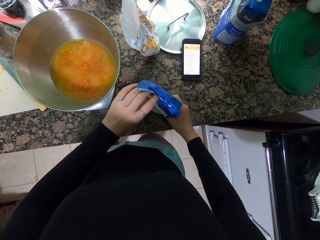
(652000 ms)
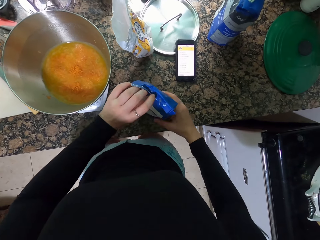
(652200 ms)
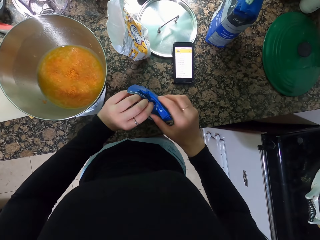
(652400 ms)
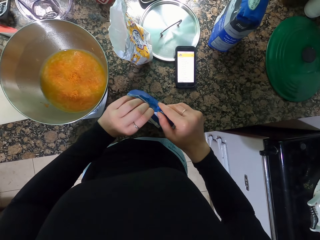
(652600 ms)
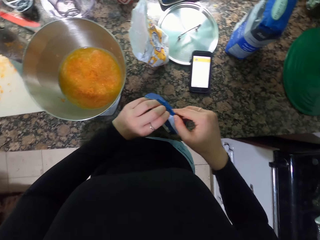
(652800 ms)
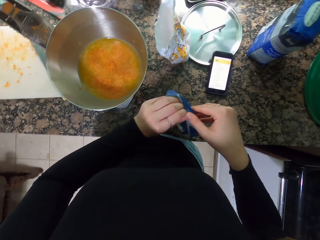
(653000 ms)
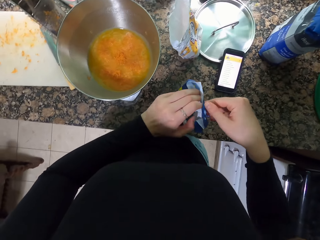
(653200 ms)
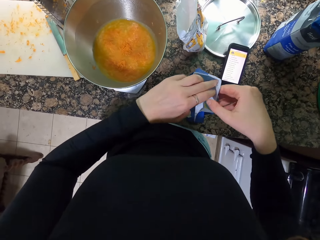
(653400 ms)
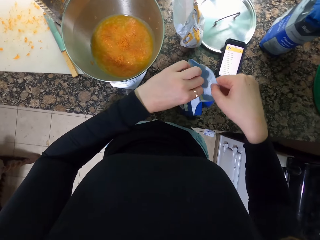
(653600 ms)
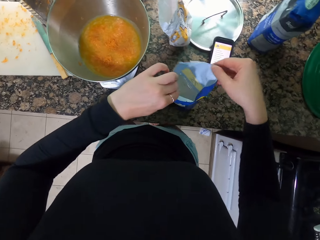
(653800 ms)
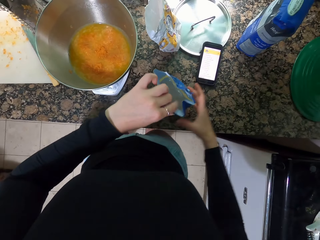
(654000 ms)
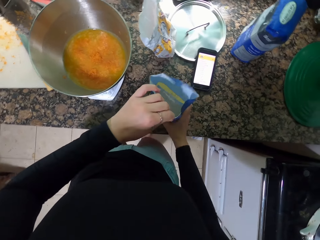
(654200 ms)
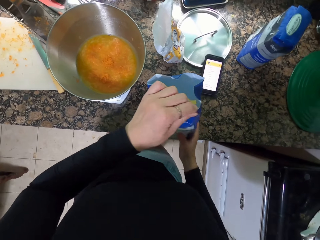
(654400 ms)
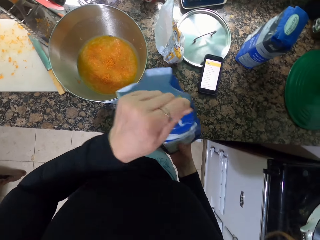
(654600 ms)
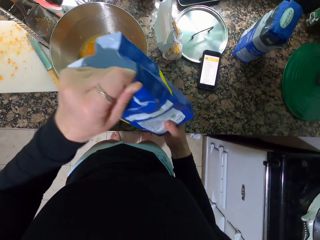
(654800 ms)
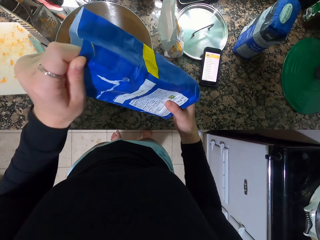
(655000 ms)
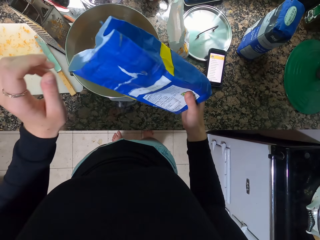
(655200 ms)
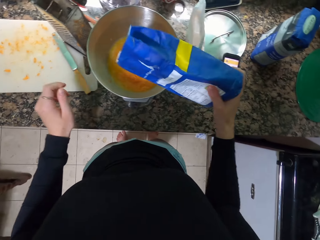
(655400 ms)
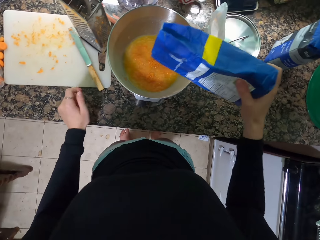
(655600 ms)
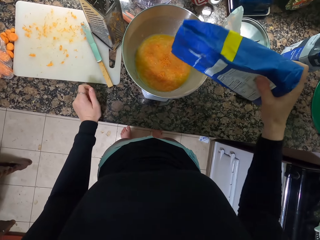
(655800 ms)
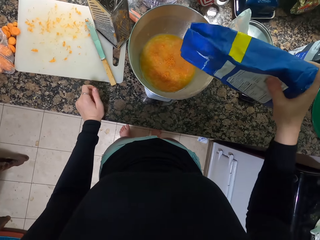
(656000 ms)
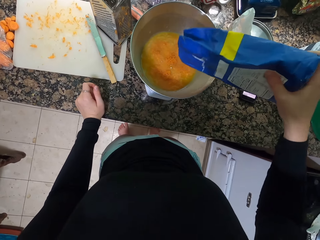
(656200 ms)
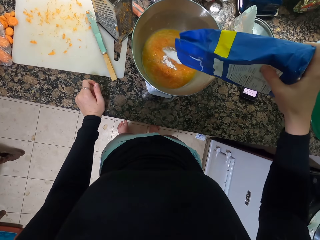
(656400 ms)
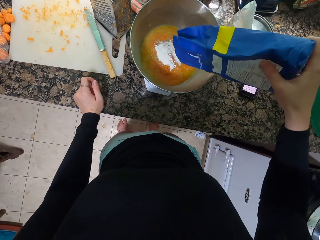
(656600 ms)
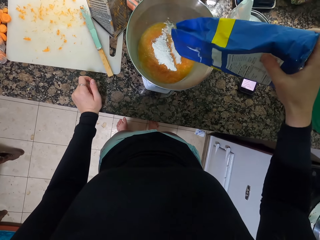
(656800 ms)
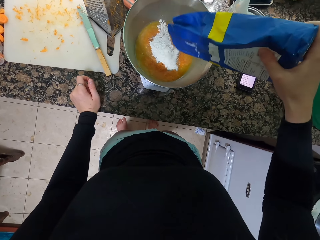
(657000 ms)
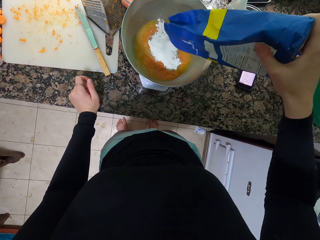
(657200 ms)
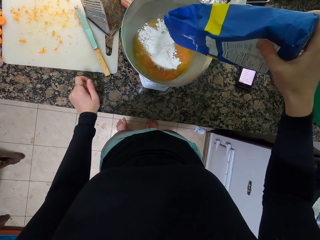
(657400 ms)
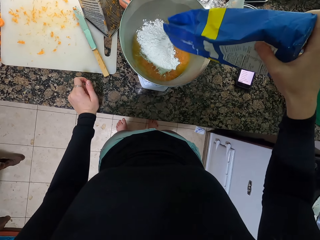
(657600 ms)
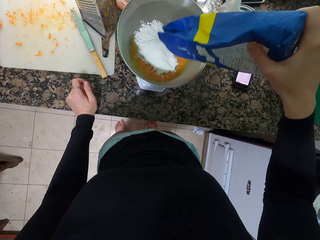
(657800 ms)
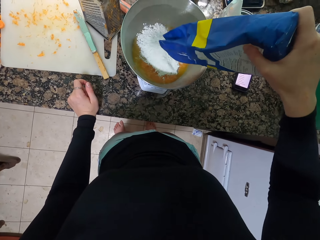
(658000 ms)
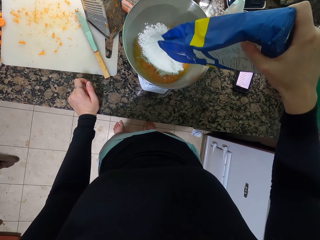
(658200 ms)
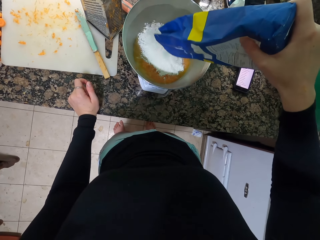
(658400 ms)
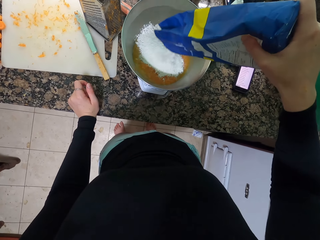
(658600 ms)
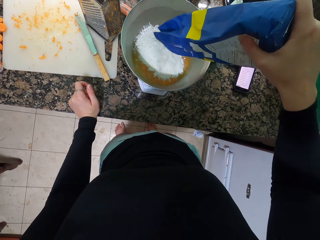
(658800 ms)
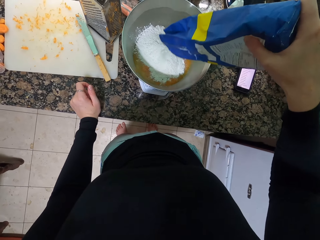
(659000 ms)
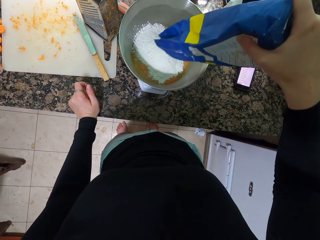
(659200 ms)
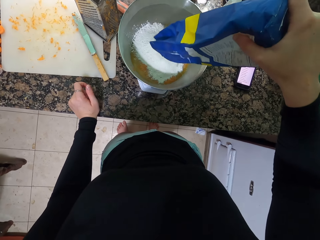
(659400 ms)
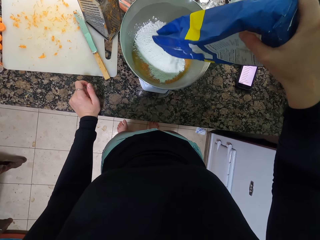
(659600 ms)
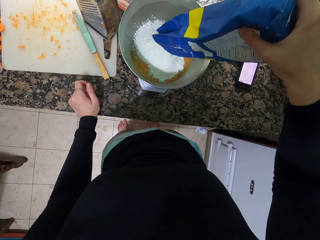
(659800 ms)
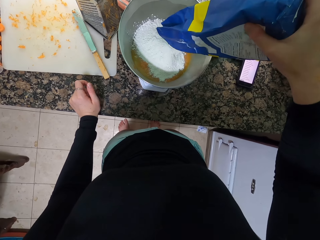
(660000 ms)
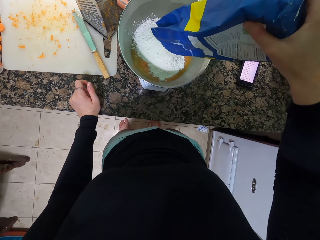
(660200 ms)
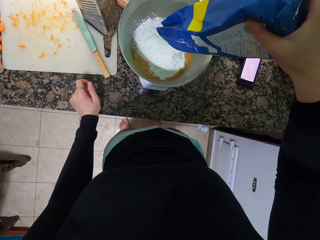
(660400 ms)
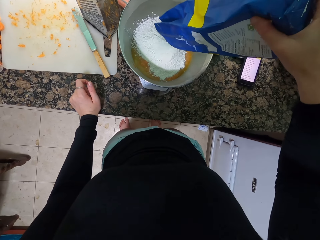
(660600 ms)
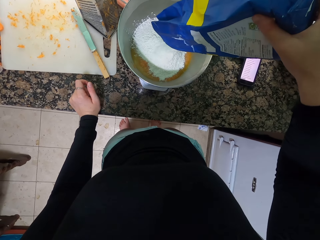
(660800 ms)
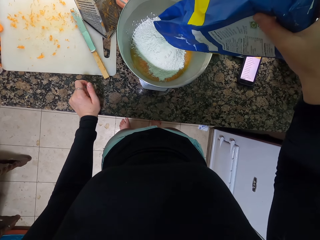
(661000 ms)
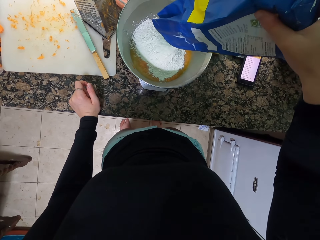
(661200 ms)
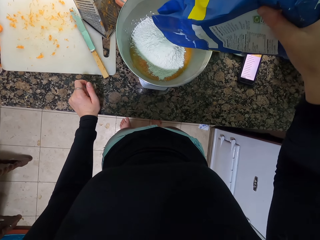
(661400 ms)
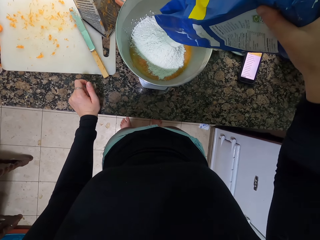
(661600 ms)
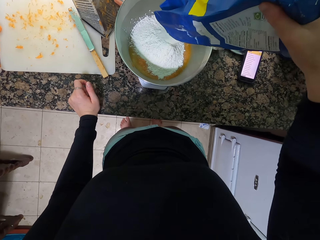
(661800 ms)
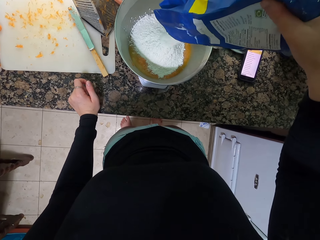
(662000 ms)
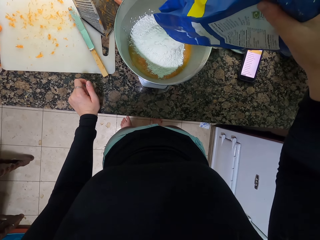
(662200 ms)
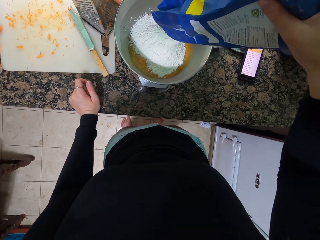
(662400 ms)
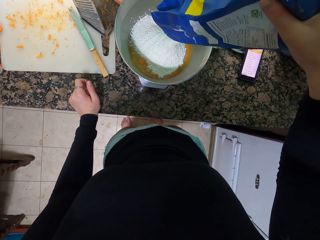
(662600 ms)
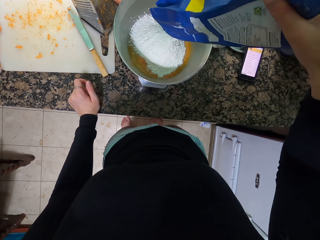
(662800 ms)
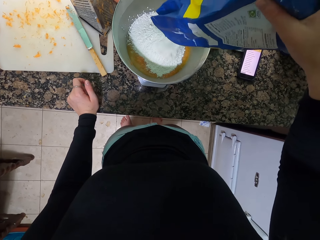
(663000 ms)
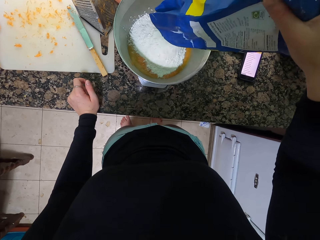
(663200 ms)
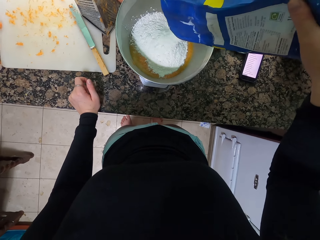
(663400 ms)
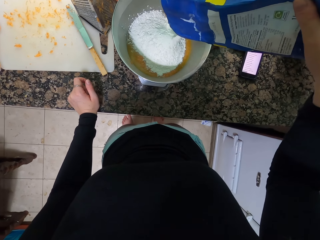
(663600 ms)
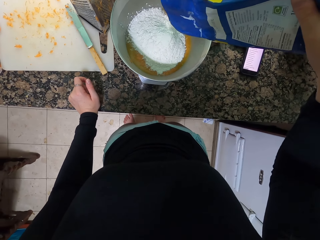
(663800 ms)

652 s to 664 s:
The camera wearer holds the packet. They open the packet. They put the flour in the mixture in the container.

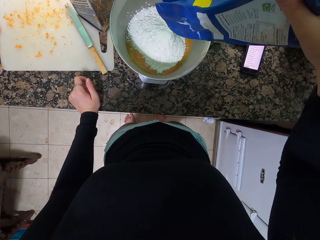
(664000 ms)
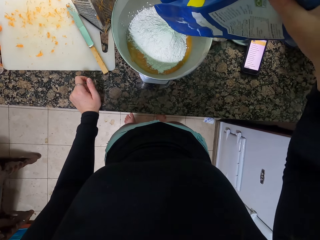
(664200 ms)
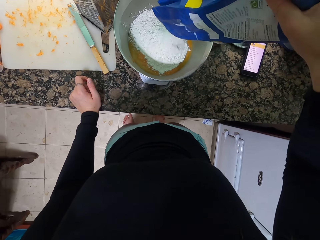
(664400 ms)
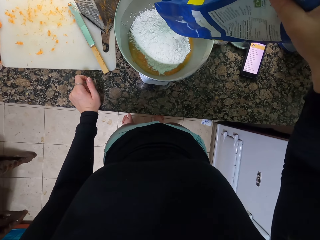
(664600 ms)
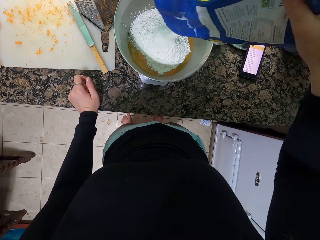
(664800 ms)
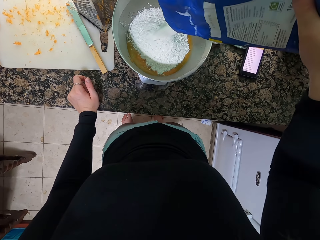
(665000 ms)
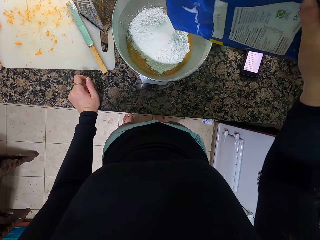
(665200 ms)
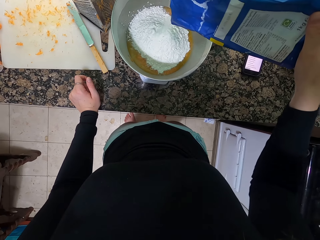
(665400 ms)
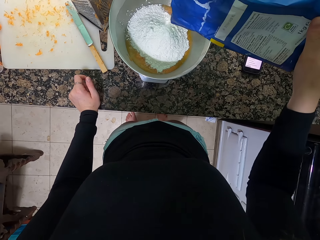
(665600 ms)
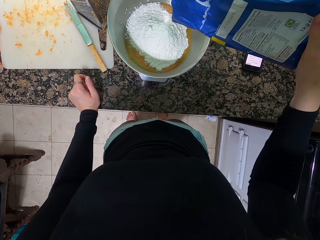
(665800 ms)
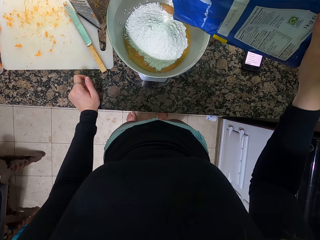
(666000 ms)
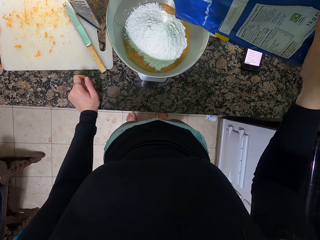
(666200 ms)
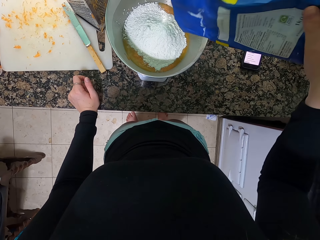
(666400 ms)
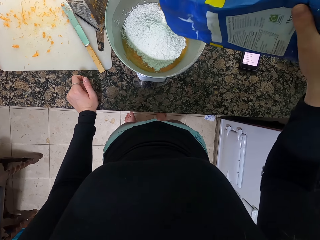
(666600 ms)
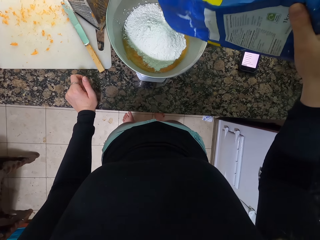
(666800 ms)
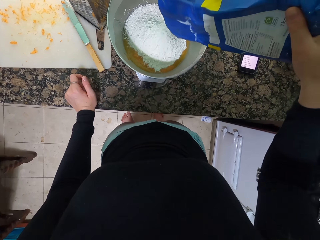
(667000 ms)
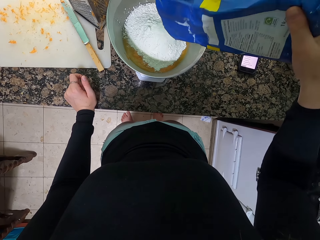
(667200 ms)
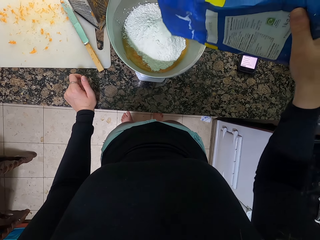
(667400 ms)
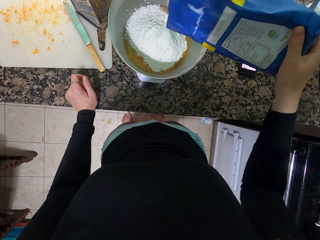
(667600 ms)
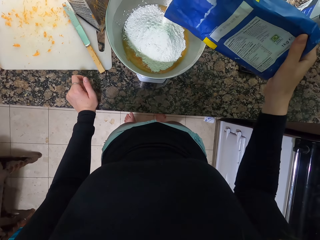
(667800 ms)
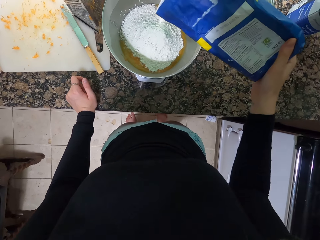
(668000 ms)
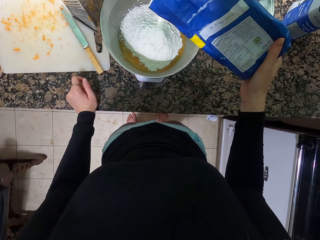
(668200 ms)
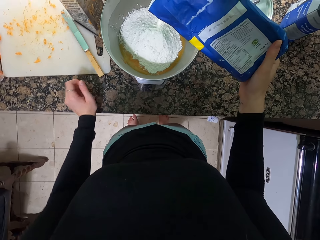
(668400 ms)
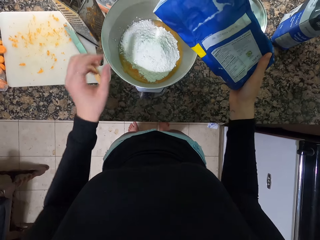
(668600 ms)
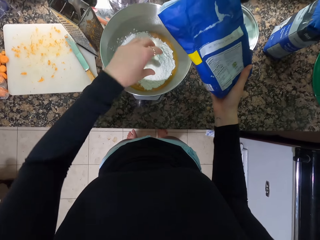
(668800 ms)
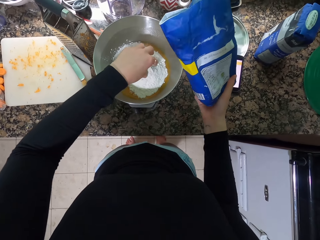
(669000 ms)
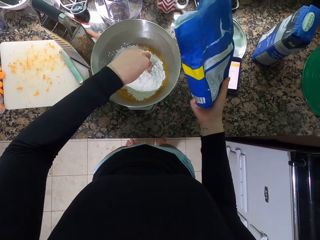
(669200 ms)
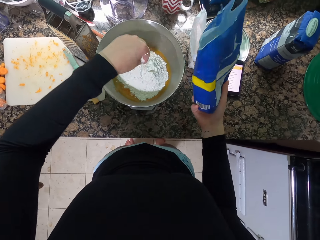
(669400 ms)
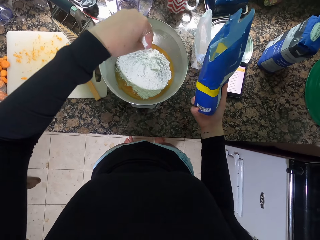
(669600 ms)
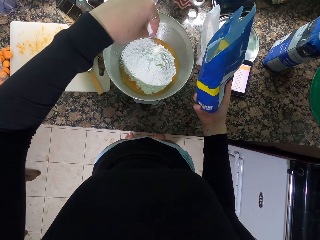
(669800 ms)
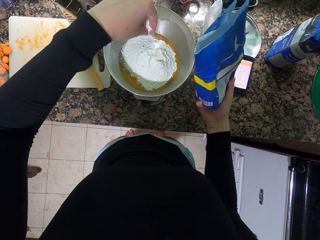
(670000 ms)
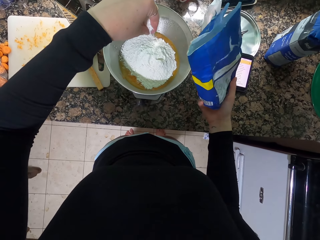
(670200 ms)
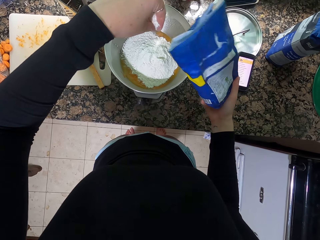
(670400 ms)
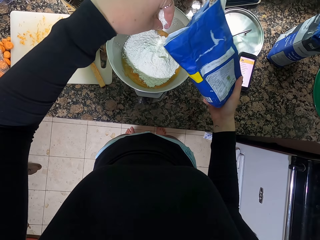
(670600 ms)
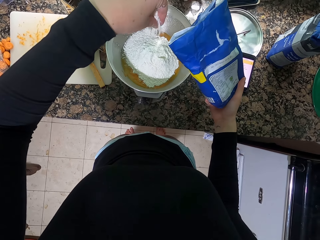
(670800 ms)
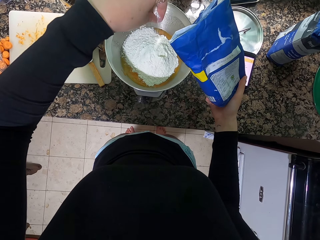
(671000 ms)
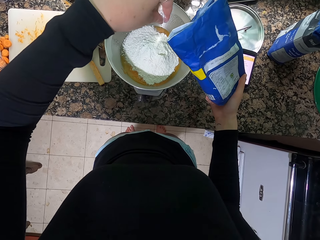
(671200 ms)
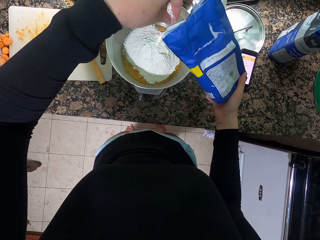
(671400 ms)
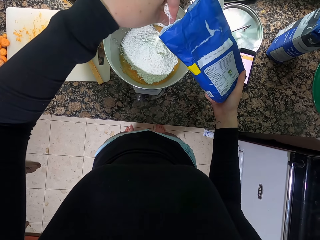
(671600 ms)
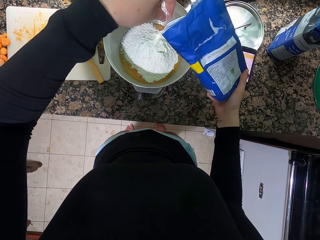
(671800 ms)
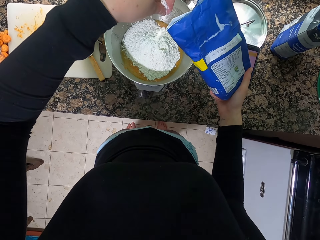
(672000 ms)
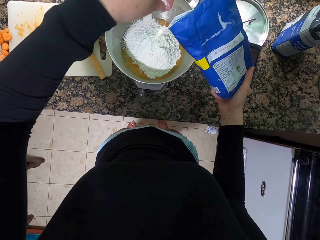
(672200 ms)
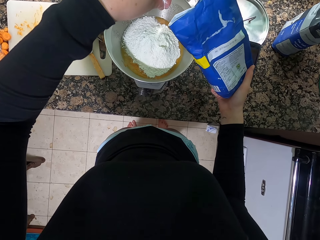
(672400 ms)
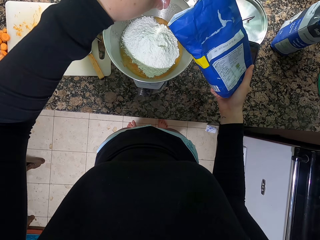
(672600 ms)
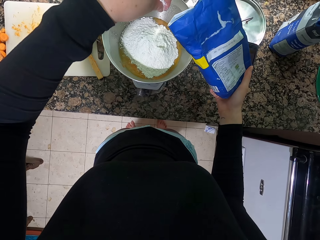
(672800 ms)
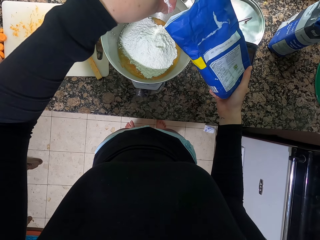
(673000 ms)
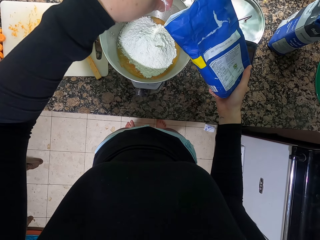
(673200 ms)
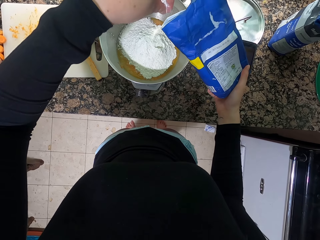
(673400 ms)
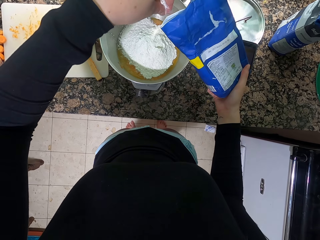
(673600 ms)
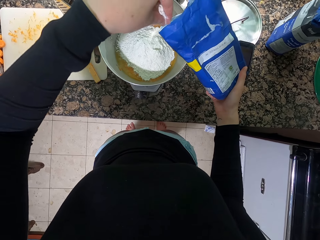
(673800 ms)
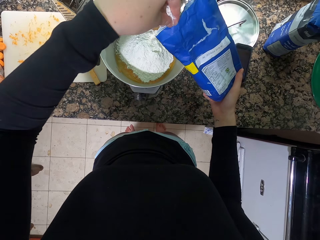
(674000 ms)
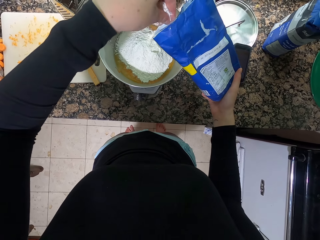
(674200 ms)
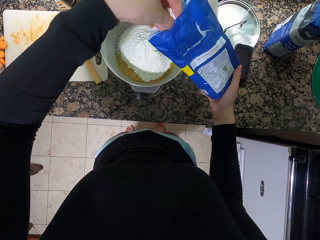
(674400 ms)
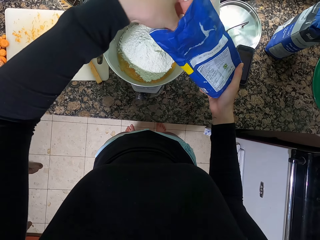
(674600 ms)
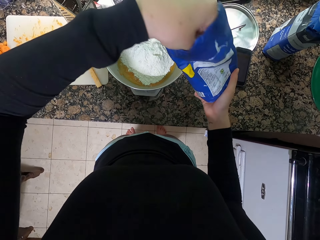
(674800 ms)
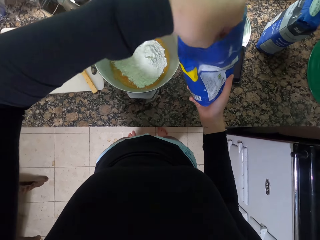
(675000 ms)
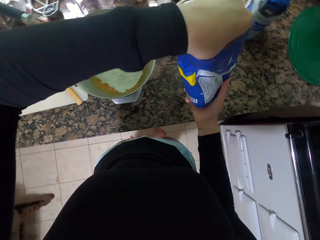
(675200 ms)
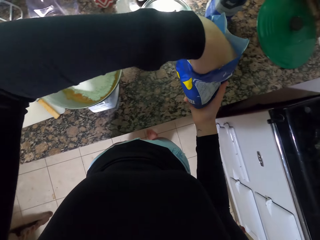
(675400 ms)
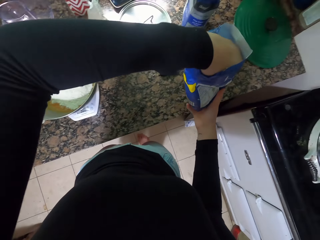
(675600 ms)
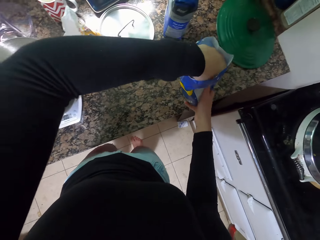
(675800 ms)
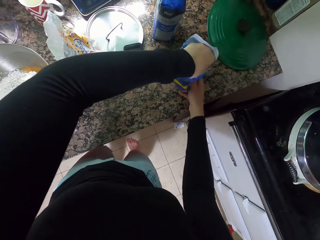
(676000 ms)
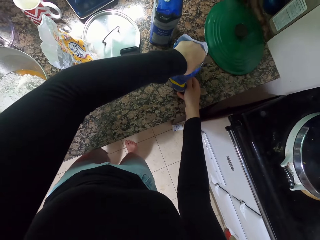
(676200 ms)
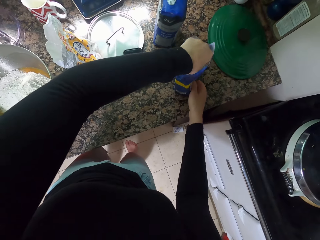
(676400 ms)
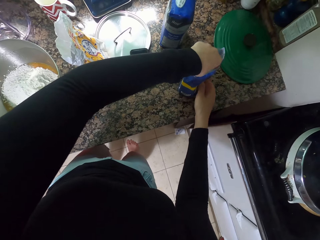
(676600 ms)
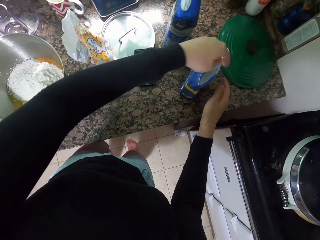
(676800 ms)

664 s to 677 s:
The camera wearer scoops the flour. They put the flour in the packet.
